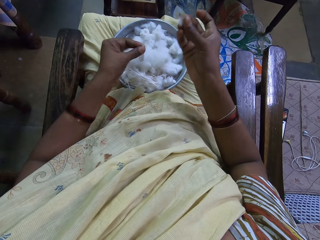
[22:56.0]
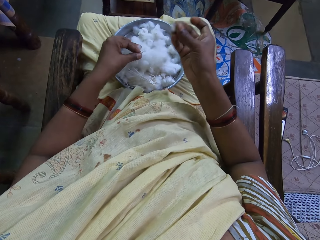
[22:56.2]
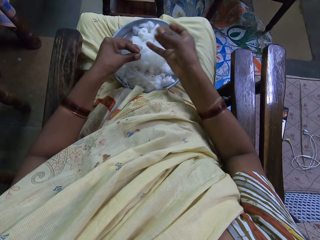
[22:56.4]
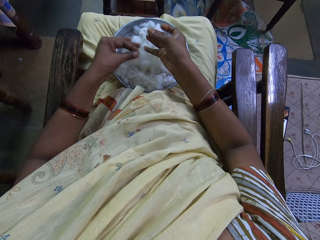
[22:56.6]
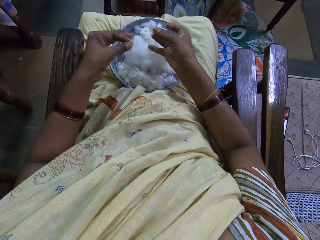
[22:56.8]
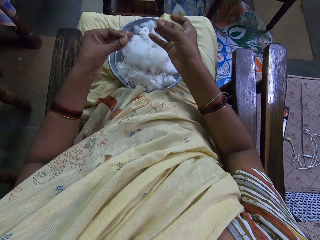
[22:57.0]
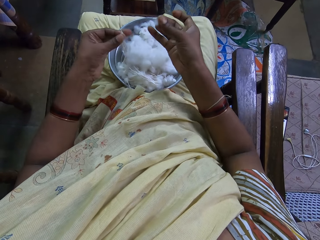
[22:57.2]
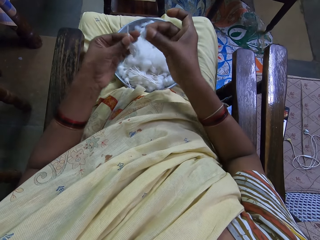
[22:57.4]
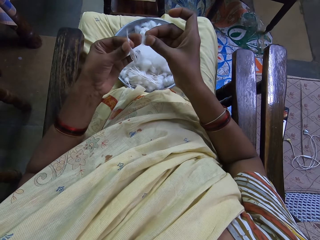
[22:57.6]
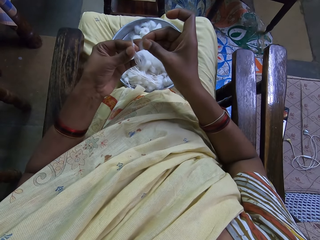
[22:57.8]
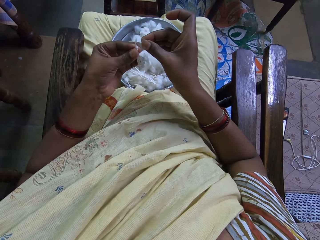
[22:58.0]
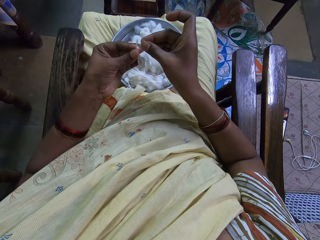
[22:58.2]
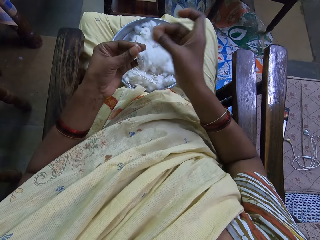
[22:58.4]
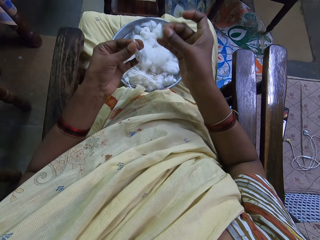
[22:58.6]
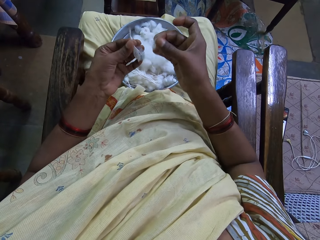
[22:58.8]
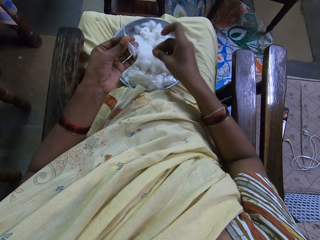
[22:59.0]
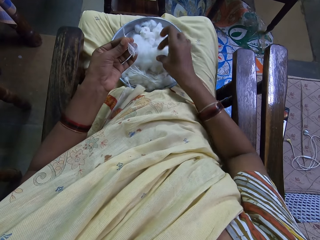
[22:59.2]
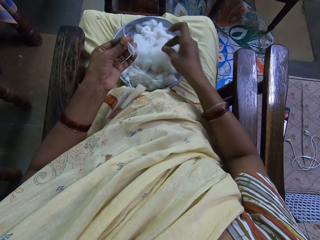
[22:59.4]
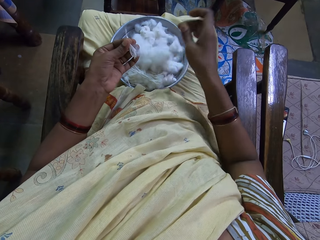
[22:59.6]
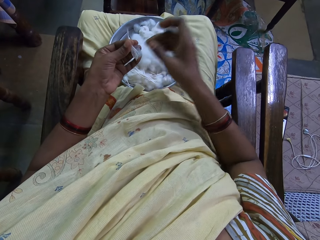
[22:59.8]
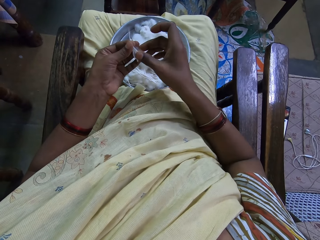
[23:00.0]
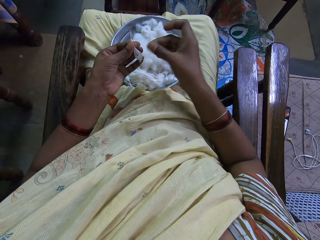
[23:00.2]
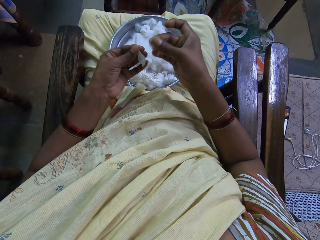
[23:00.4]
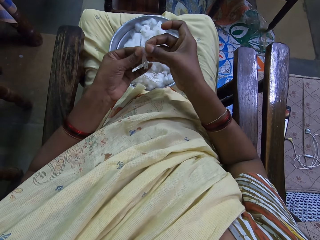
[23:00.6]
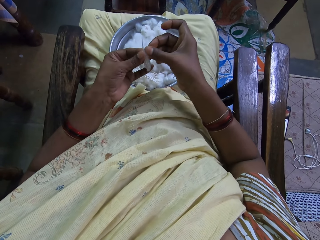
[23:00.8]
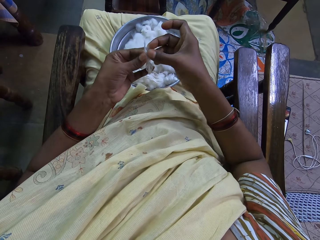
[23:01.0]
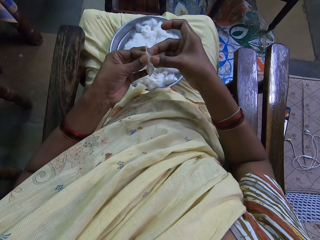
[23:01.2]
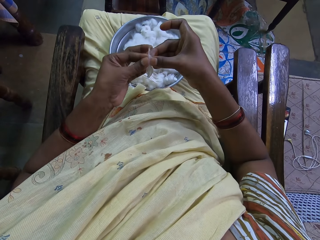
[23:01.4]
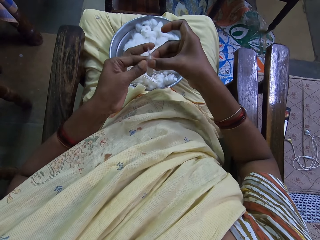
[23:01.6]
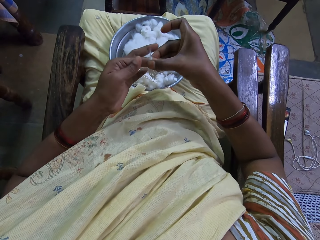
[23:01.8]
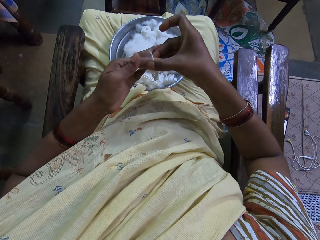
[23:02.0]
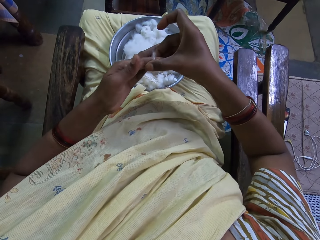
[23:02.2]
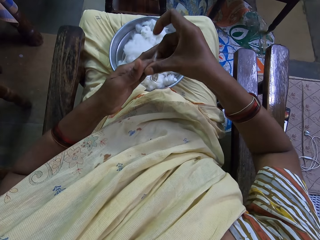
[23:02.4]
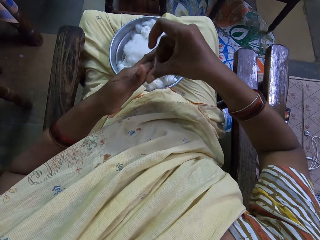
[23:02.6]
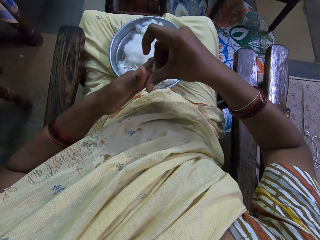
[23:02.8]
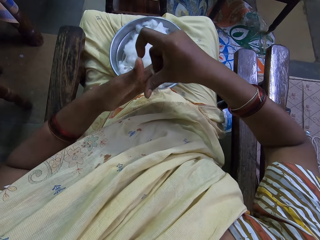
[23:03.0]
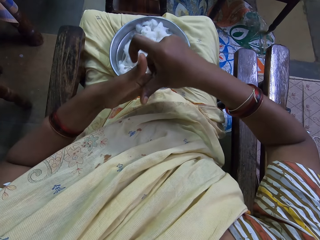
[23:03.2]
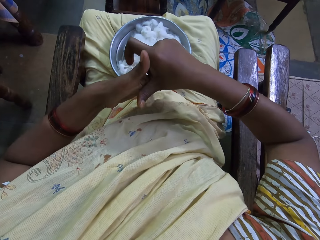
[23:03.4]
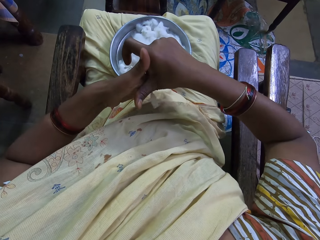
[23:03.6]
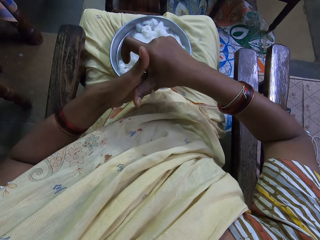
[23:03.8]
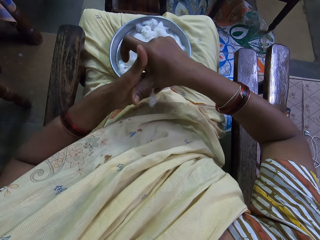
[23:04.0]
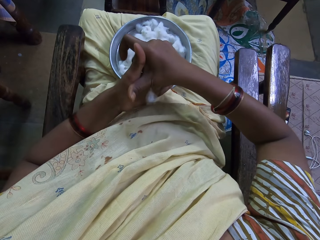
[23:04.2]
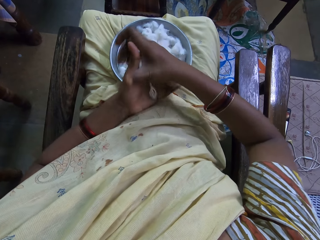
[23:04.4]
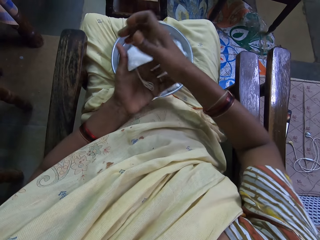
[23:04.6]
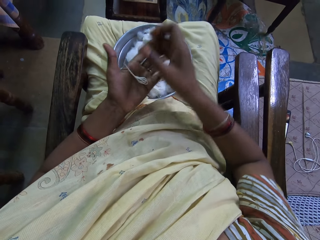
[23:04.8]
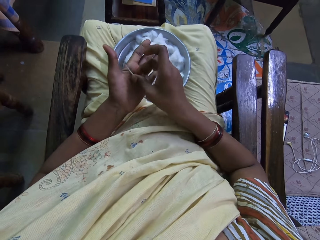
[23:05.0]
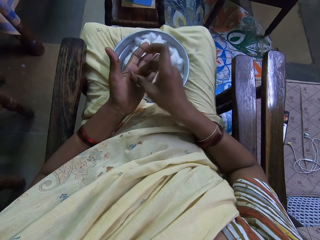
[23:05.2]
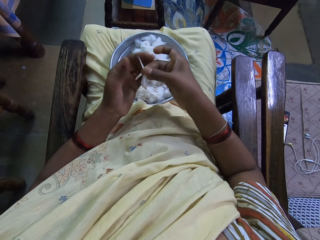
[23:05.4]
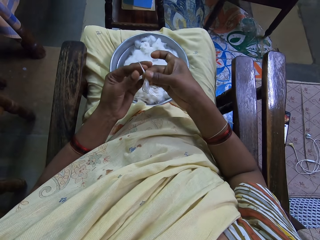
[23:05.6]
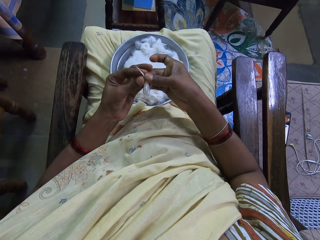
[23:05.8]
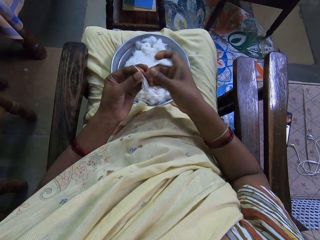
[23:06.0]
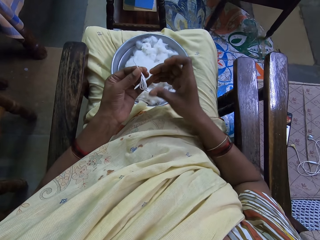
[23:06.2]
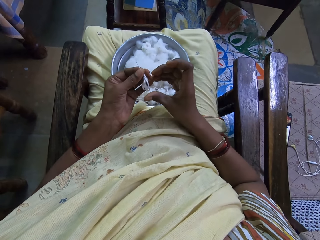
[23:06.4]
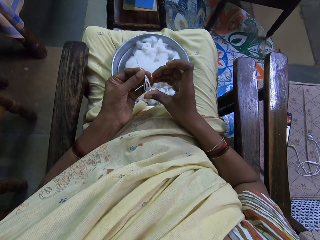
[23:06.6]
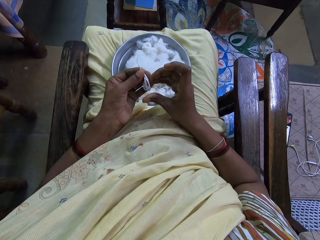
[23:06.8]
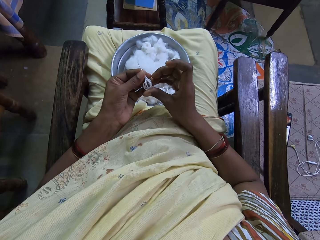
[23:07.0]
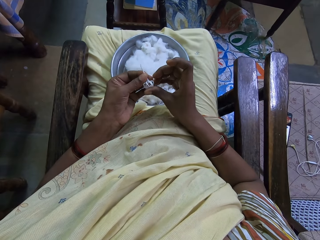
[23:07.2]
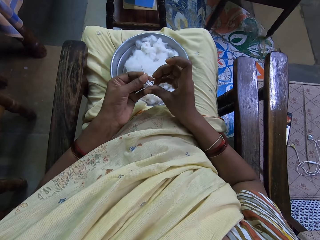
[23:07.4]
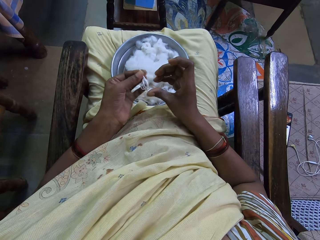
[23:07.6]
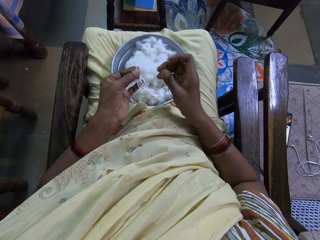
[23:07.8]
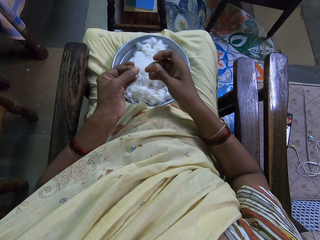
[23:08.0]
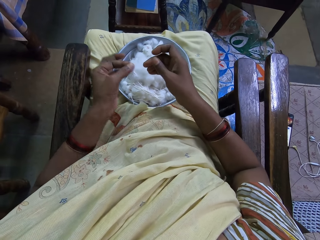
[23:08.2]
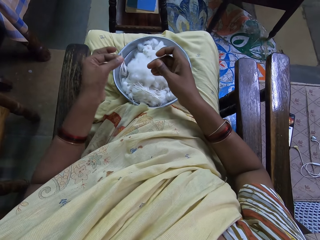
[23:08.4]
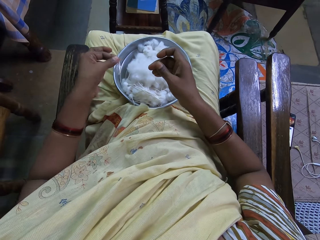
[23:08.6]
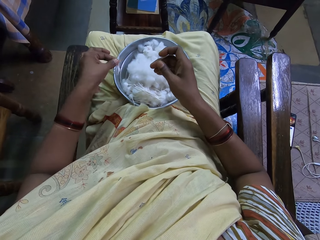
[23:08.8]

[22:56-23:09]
The camera wearer places the cotton on the bowl. She places the cotton on the bowl again. She places the cotton on the cotton. She rolls the cotton with her hands. She places the cotton on the other hand. She presses the cotton with her hand.

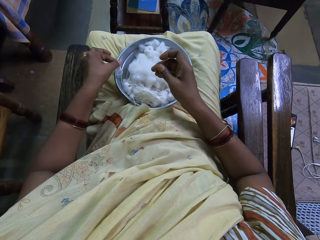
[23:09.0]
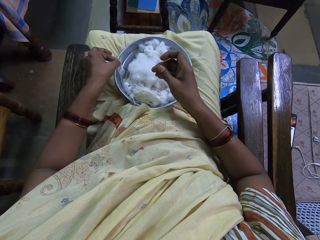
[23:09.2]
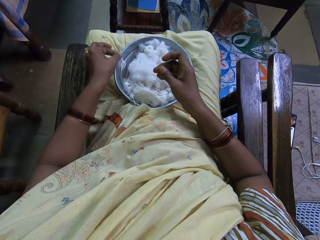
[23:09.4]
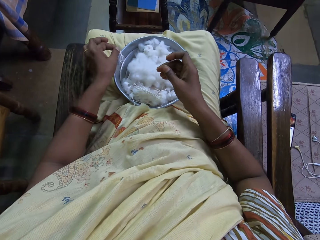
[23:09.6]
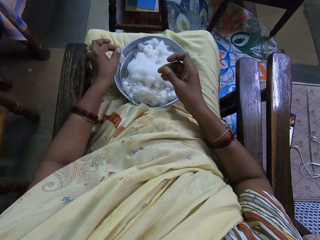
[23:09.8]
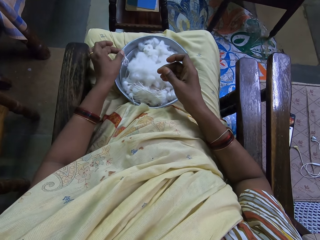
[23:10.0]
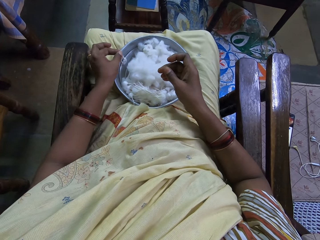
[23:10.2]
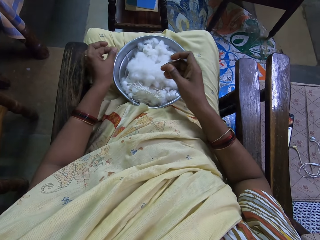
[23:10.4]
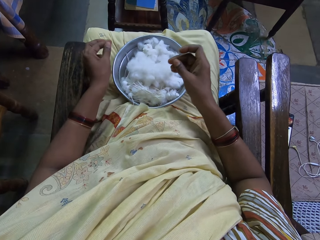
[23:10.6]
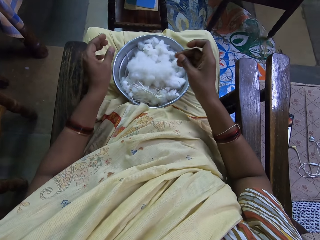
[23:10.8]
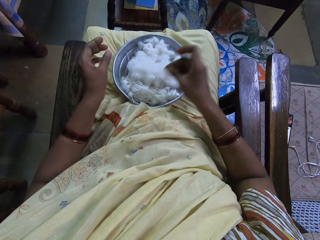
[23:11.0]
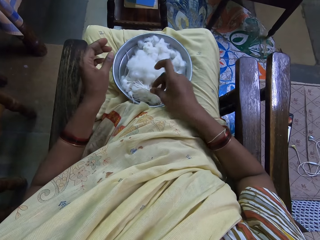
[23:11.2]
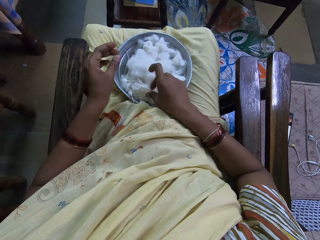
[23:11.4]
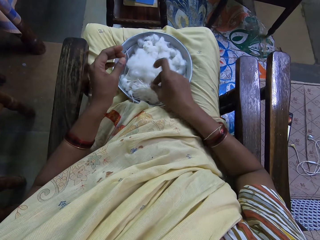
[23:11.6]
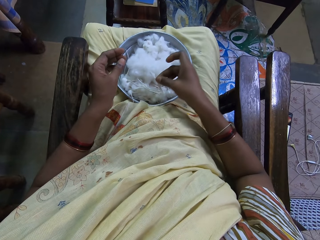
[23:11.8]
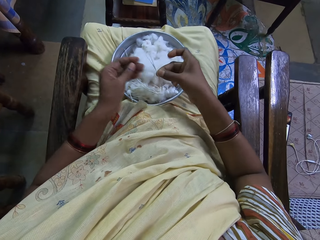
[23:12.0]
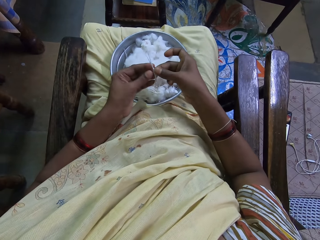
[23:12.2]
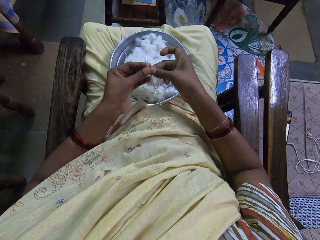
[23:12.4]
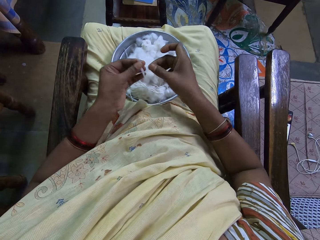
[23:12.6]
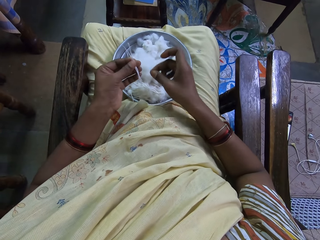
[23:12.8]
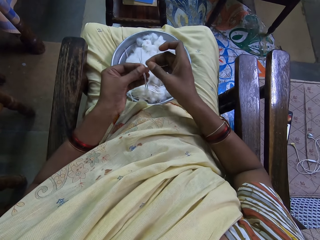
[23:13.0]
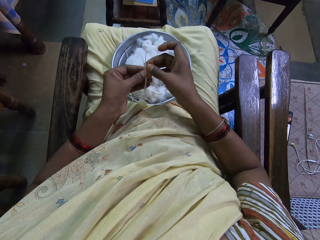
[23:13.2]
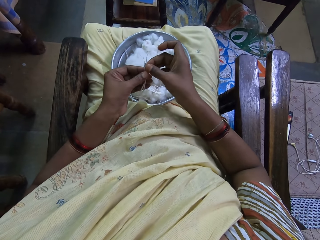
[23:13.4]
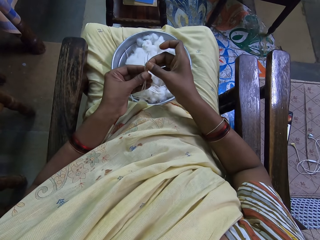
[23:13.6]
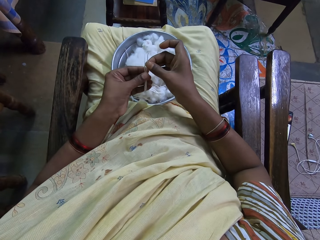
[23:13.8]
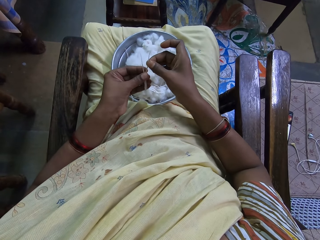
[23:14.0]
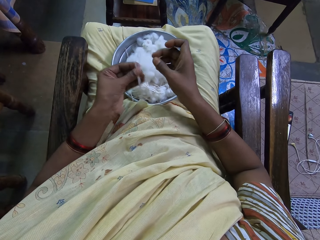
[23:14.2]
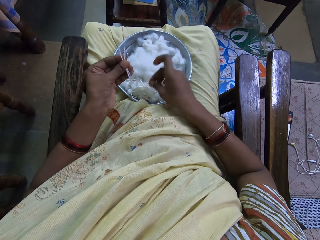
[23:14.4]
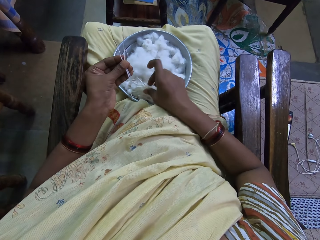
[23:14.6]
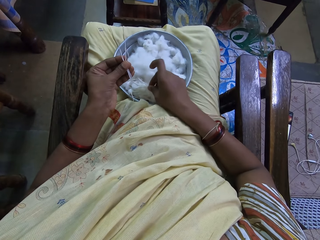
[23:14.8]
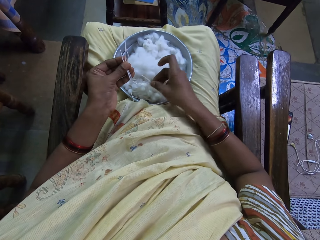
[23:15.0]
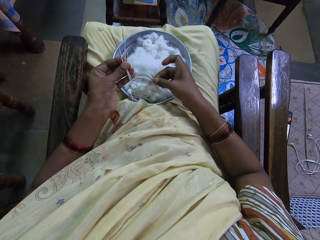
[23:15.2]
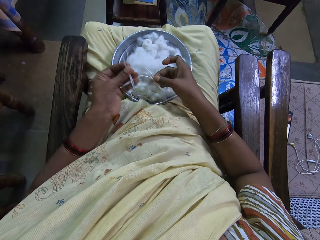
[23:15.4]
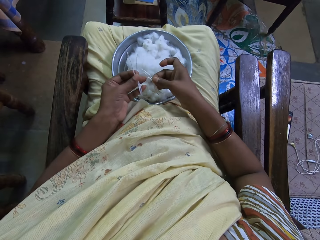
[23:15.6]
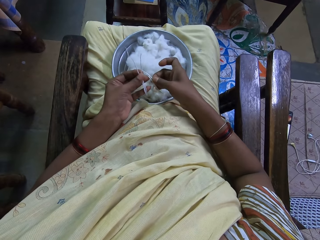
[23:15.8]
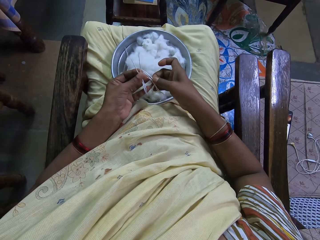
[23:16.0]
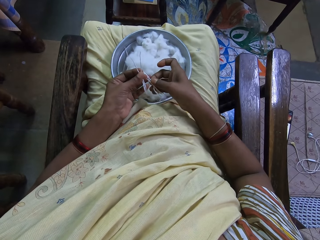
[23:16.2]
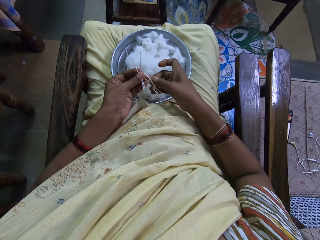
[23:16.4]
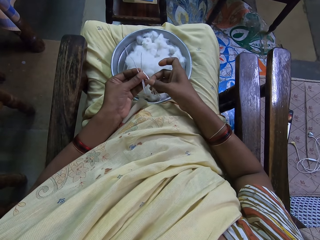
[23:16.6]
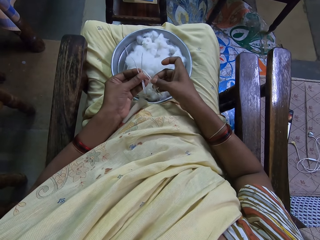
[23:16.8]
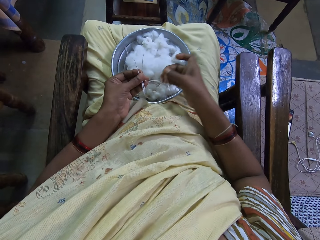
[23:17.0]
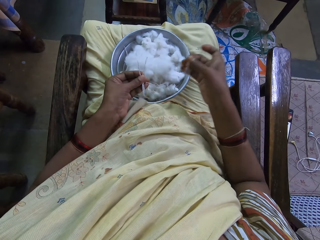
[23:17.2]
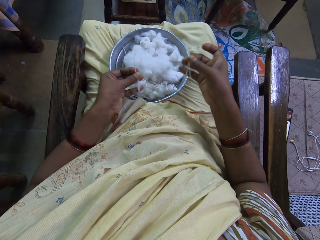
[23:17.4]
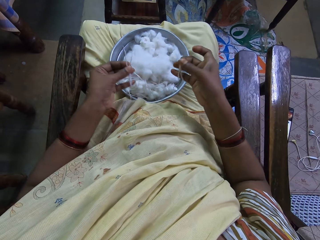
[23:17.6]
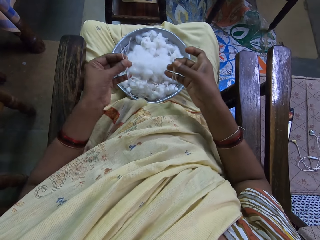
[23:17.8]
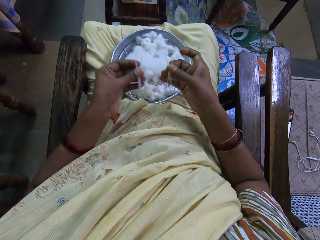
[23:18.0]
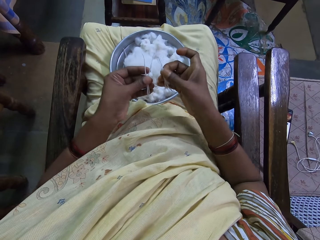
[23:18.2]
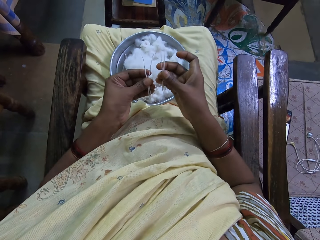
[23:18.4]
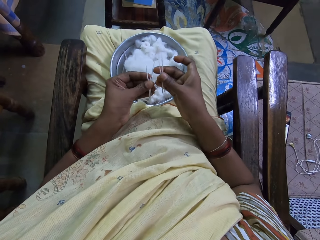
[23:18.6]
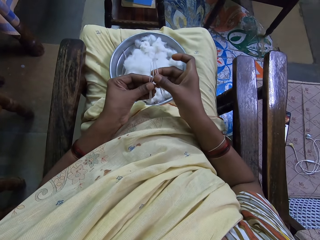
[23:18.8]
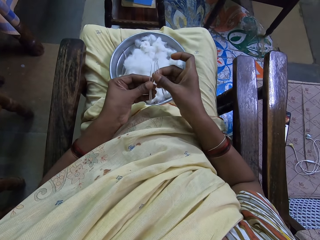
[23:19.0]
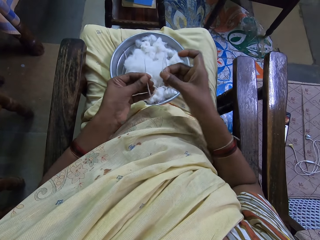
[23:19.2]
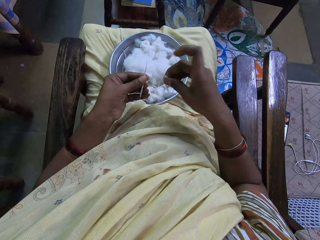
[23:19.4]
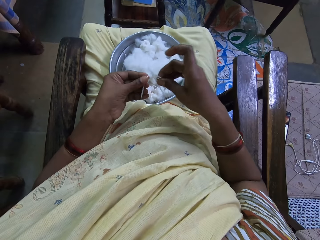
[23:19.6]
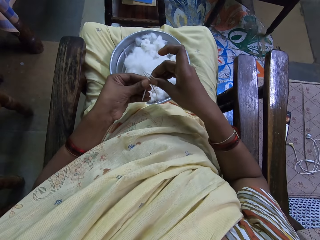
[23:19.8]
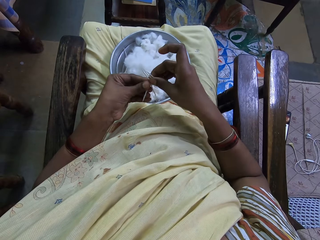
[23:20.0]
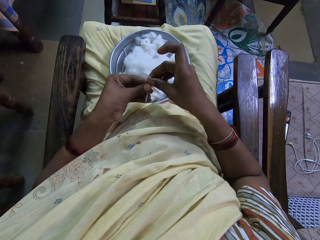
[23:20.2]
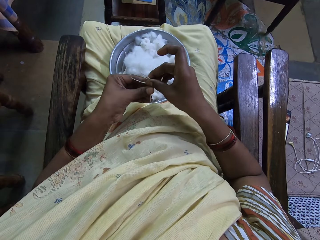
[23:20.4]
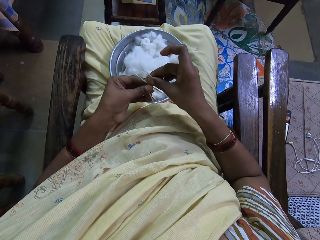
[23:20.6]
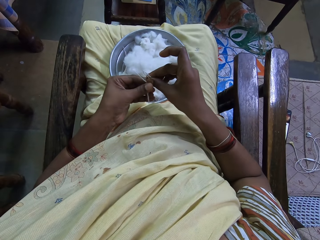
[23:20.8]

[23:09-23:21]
The camera wearer drops the cotton on the bowl. She picks up the cotton from the bowl. She places the cotton on the other hand. She adjusts the cotton with her hands. She picks up the cotton from the bowl. She holds the cotton with her hand. She drops the cotton on the bowl. She places the cotton on the other hand. She adjusts the cotton with her hands.
